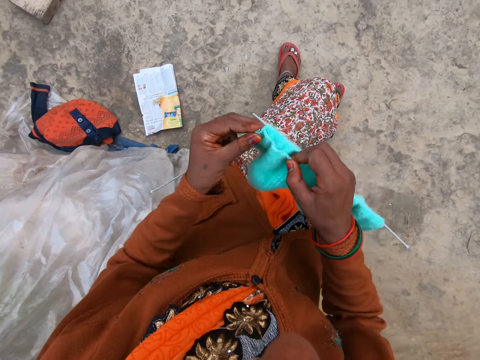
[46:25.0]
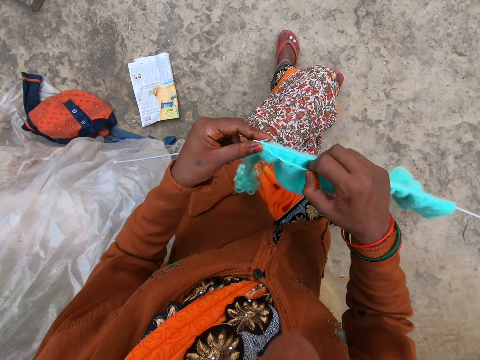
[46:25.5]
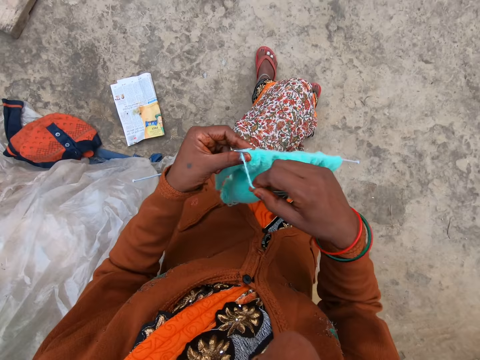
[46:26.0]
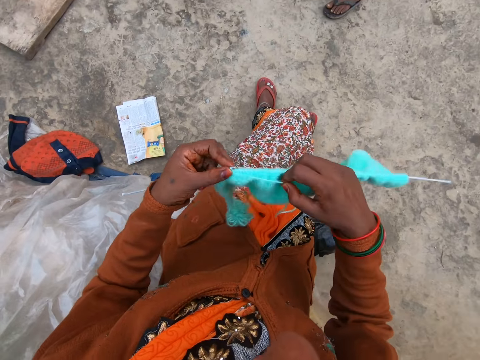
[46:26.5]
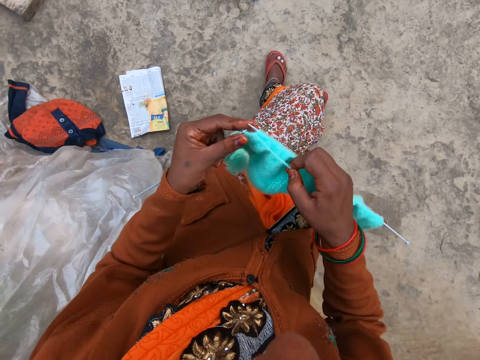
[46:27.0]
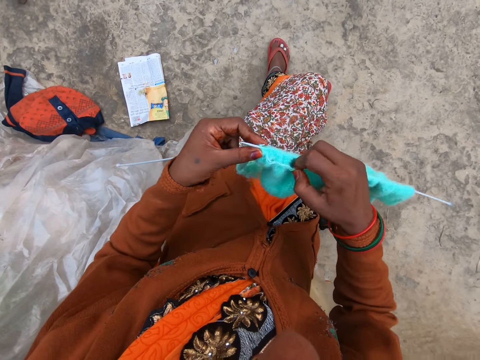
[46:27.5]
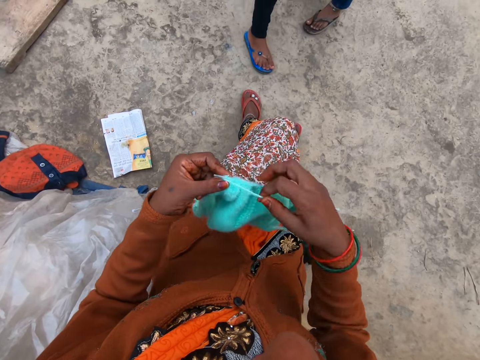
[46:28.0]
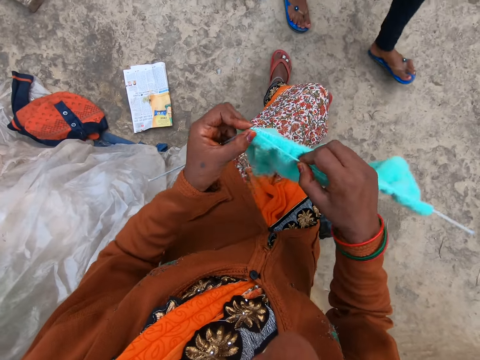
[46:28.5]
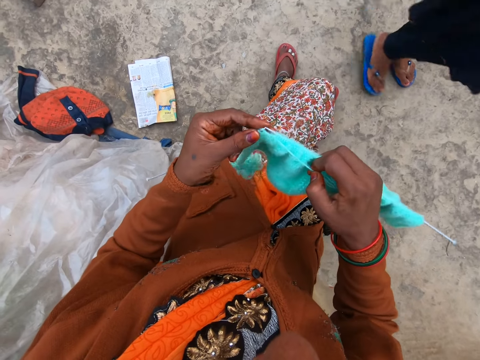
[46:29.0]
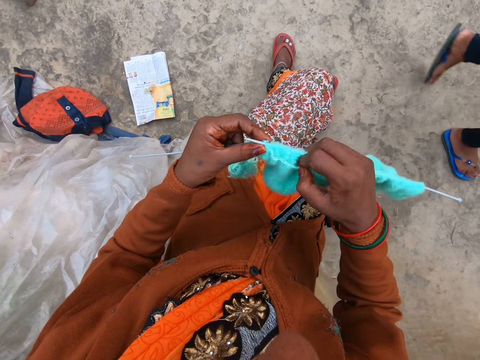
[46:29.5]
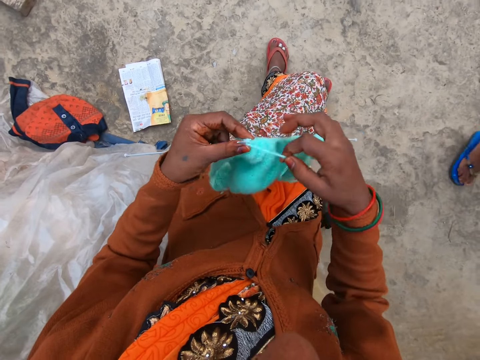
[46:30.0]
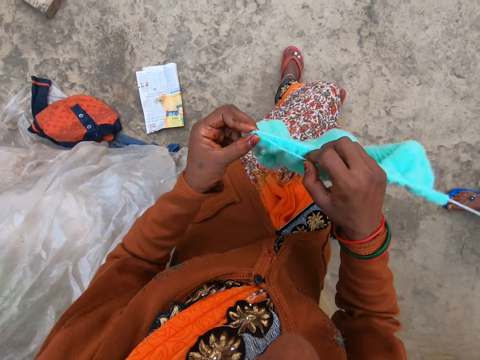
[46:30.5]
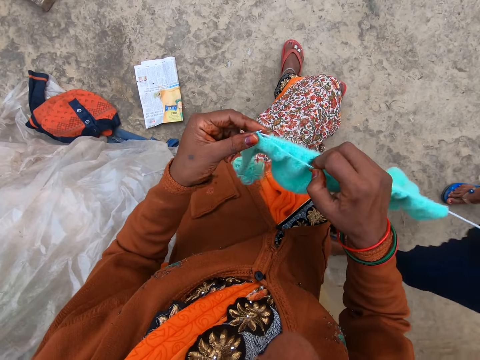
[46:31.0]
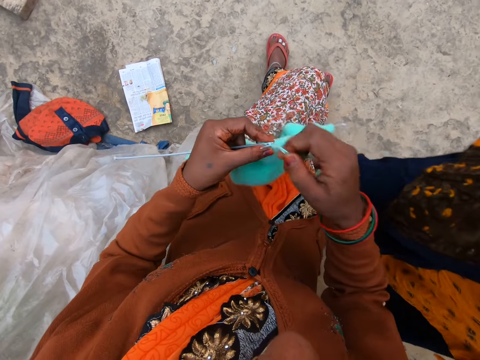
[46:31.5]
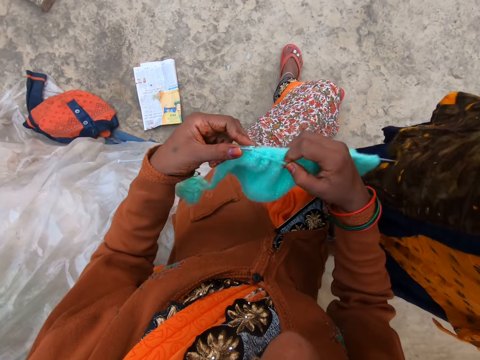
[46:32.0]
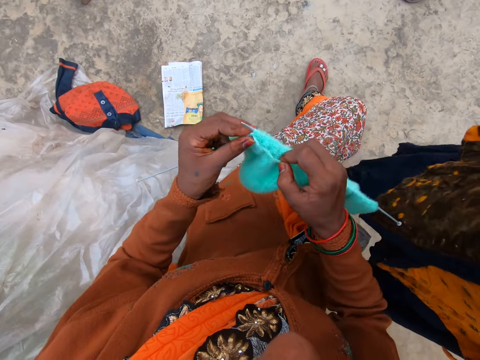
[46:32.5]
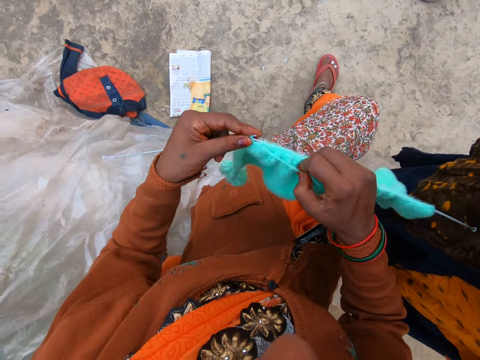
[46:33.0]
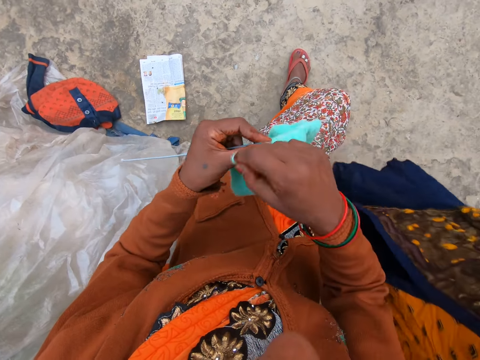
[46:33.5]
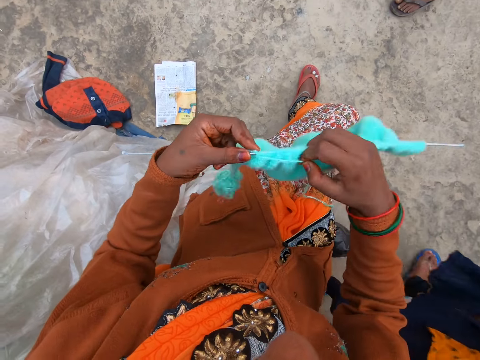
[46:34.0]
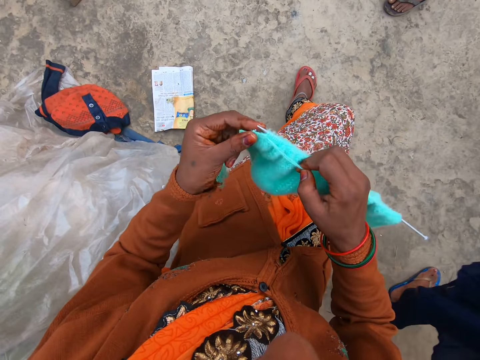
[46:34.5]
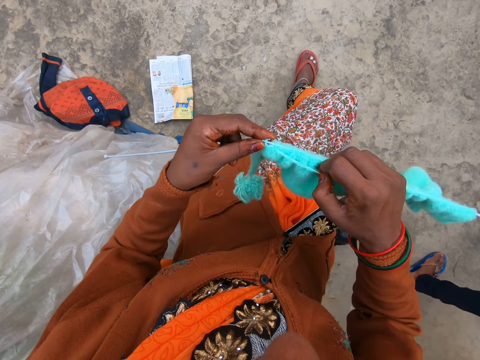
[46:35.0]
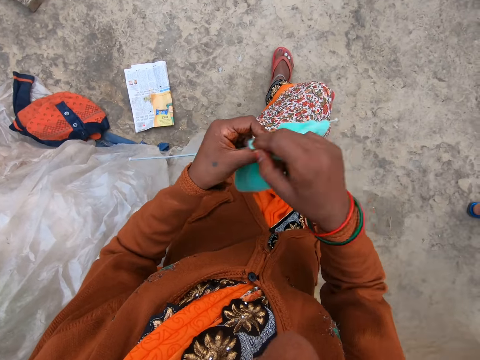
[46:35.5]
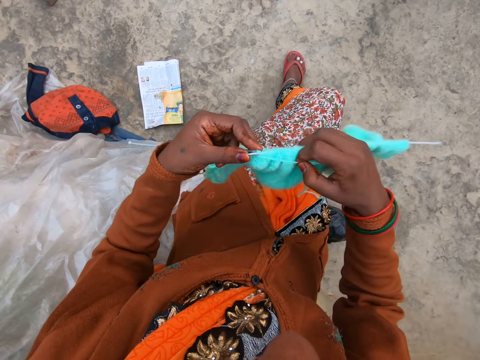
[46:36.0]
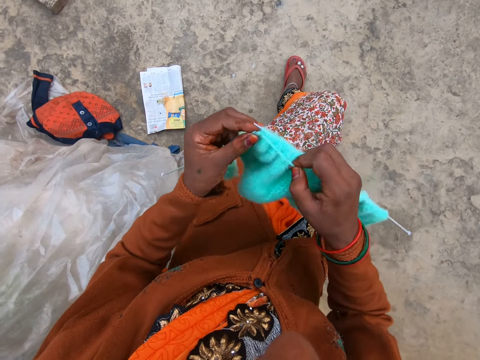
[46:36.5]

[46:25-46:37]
A woman passes by the camera wearer. The woman stands next to the camera wearer. The woman walks away.

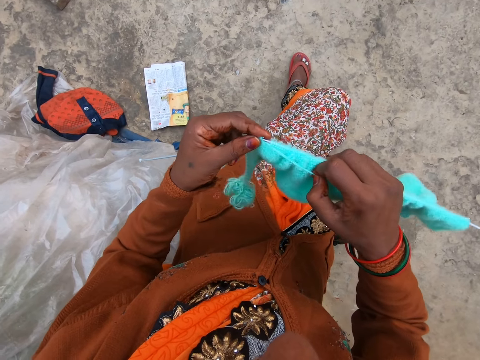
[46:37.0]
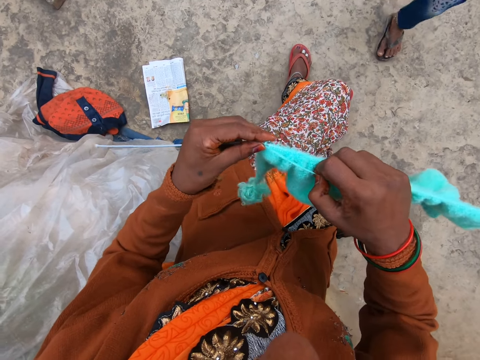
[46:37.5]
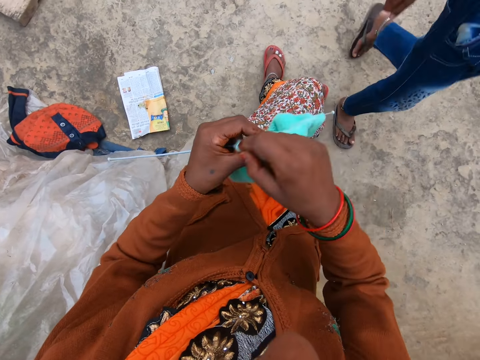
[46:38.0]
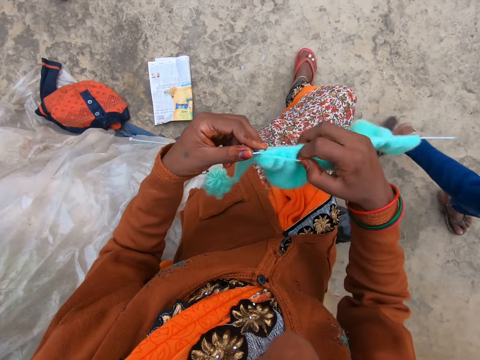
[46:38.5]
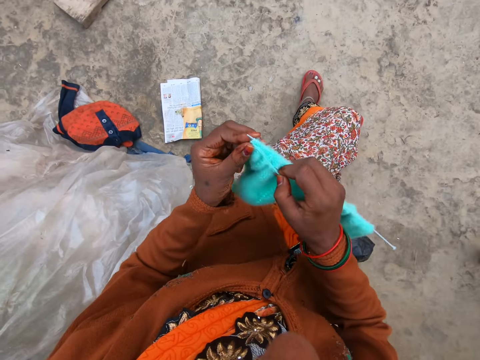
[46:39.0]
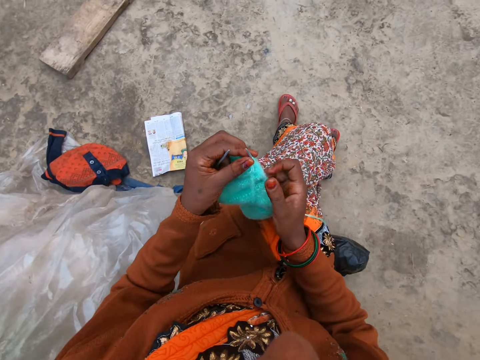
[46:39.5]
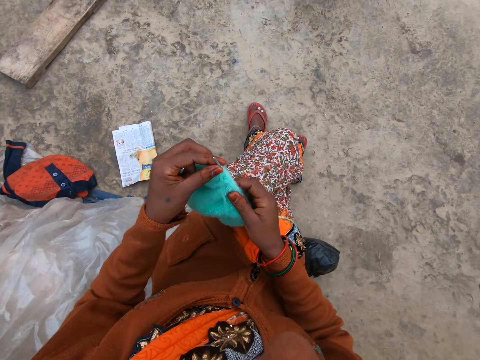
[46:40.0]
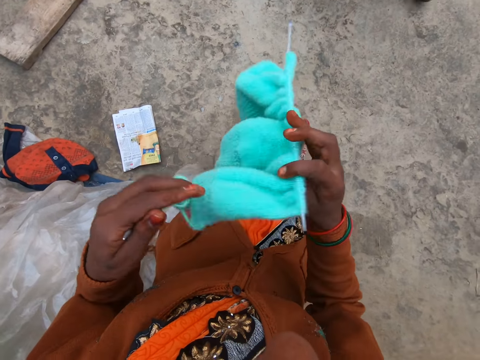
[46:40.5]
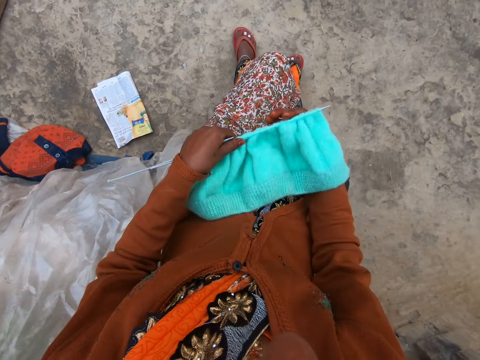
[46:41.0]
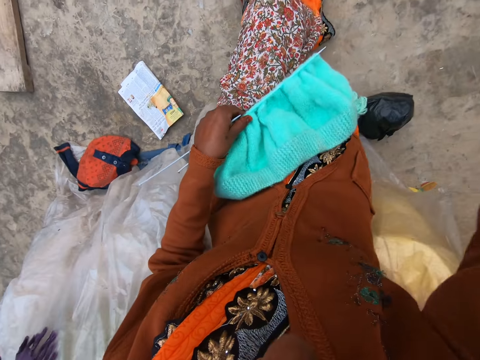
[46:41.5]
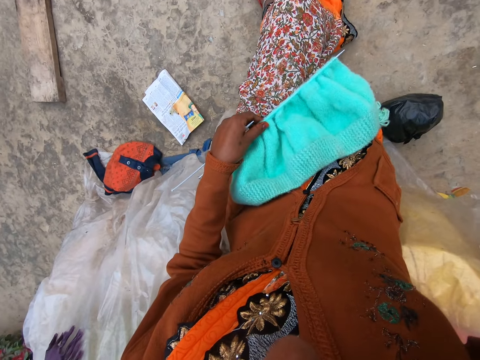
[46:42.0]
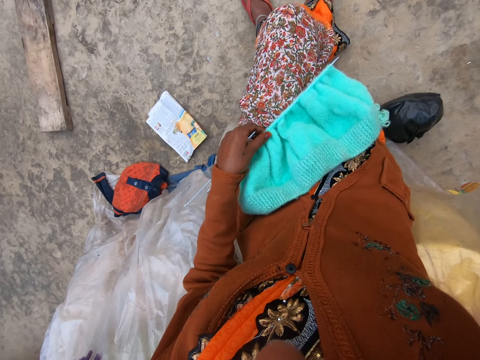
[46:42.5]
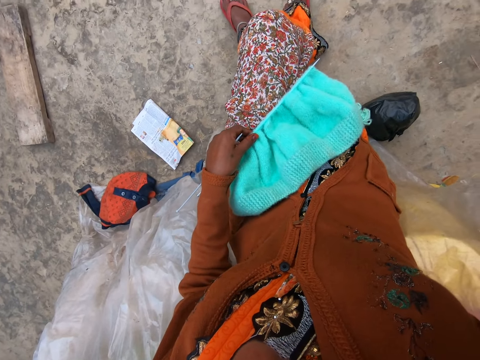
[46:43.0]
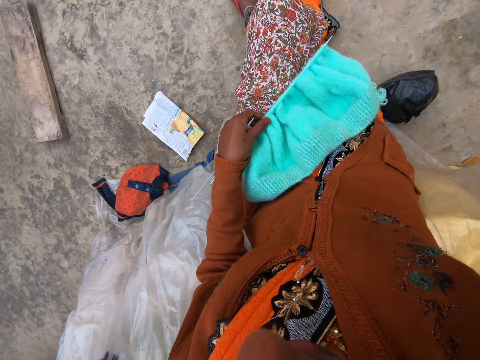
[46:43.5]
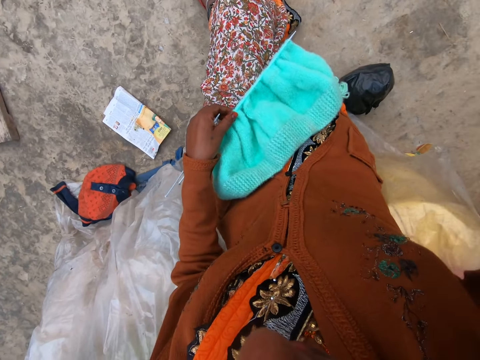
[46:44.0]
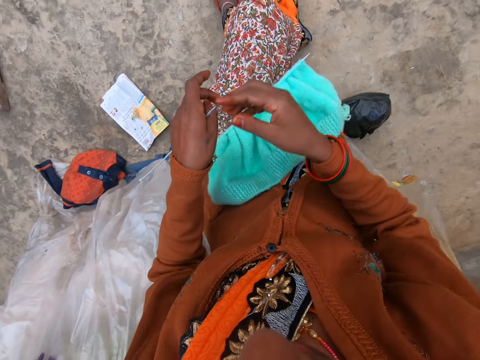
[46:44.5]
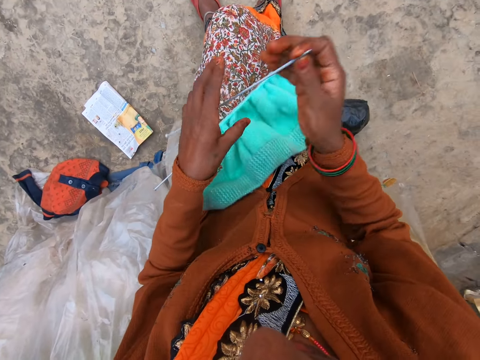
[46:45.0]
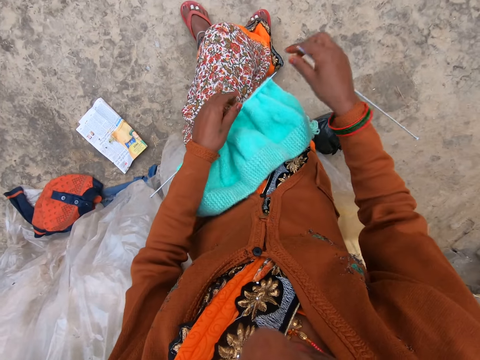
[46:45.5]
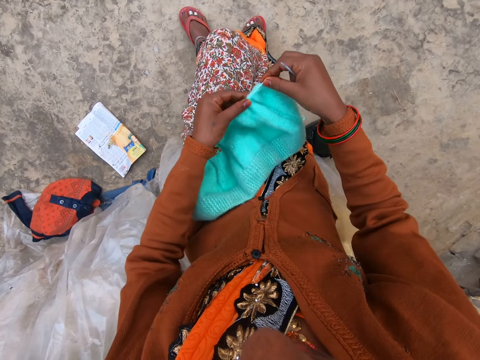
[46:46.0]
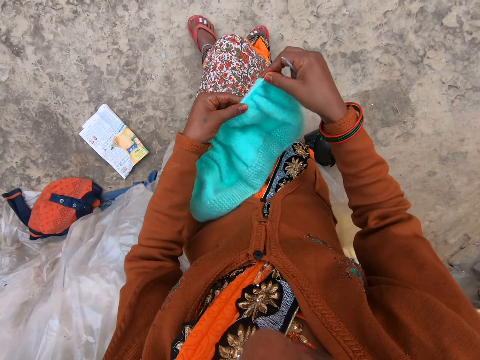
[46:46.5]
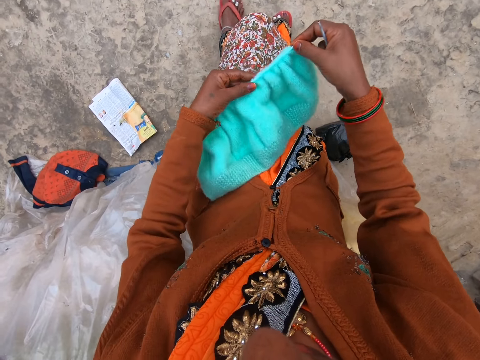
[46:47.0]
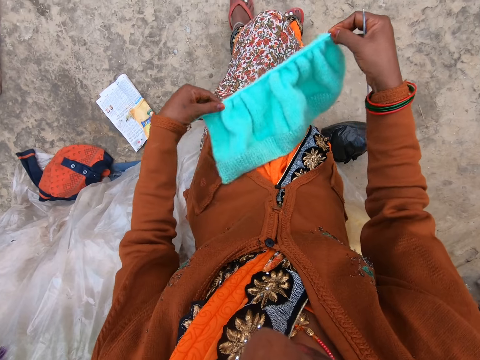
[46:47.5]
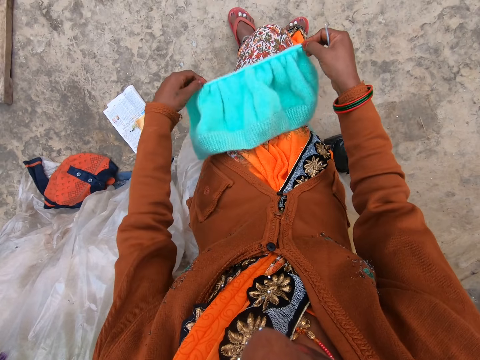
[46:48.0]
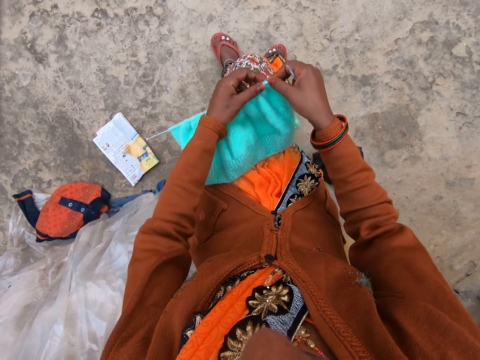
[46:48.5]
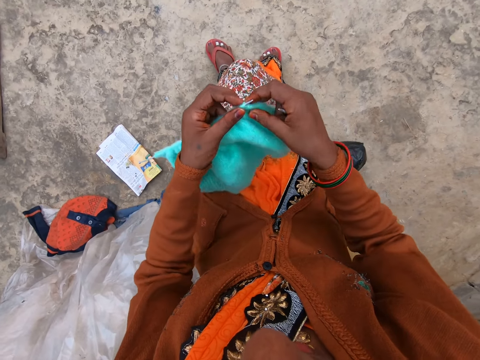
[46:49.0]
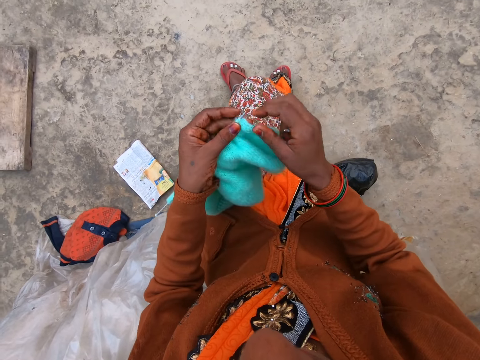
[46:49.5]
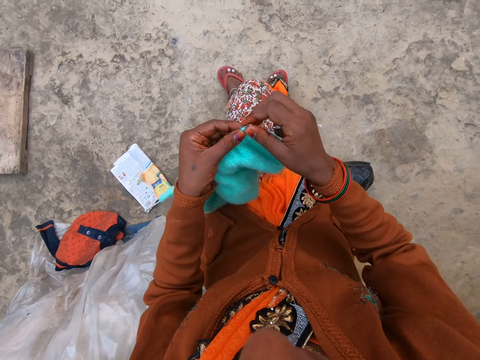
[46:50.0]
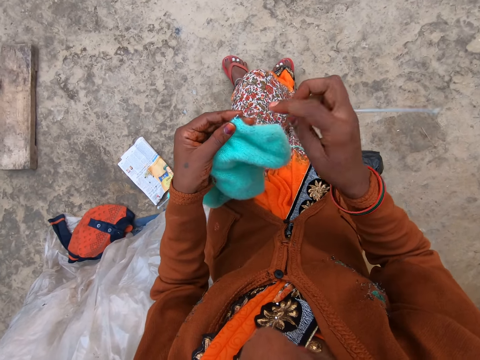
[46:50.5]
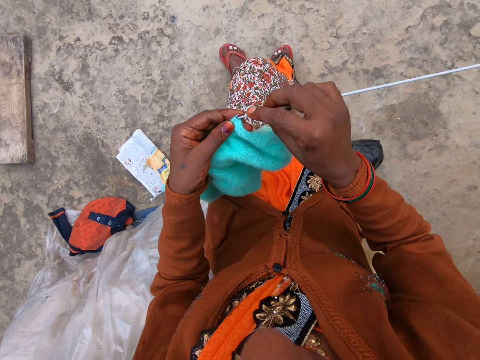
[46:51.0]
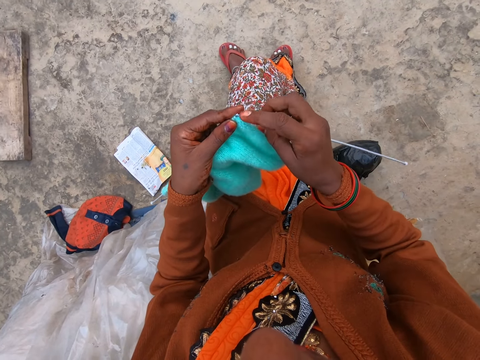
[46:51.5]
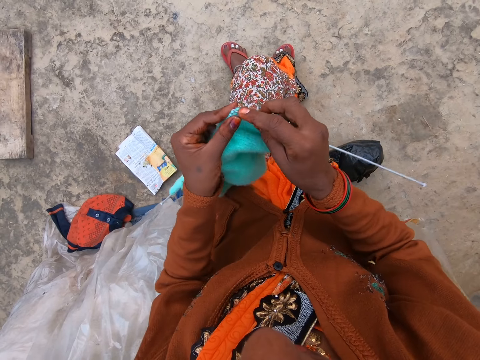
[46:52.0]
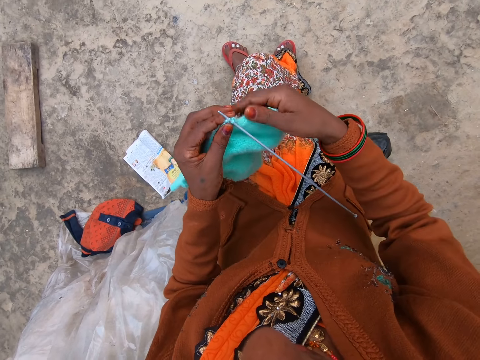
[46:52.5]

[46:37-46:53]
The boy walks away. The camera wearer removes one knitting pin from the knitted yarn with her left hand. She places the knitting pin with the knitted yarn on her leg with both her hands. She holds the knitting pin with the knitted yarn on her leg with her left hand. She holds the second knitting pin with her right hand. She adjusts the knitted yarn on the knitting pin with both hands. She lifts the knitted fabric, pulls the knitted fabric on a needle, places the knitted fabric on her lap, and lifts the knitted fabric. She knits yarn with two knitting pins in both hands.
